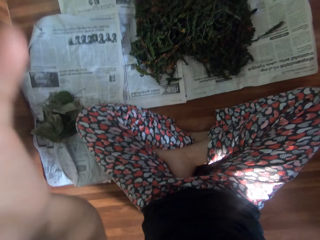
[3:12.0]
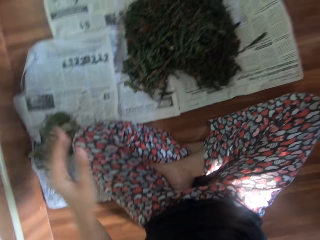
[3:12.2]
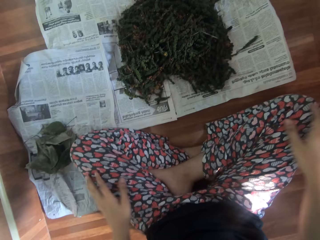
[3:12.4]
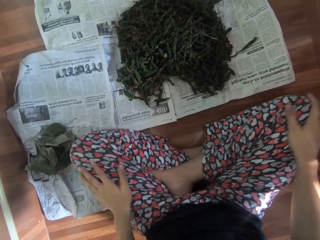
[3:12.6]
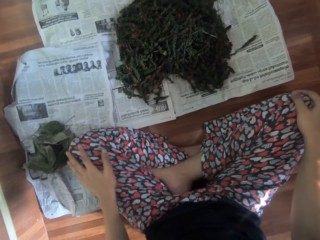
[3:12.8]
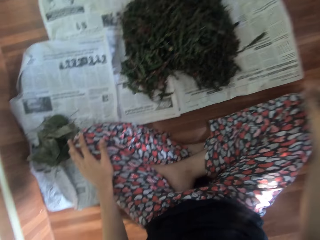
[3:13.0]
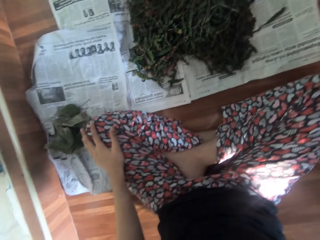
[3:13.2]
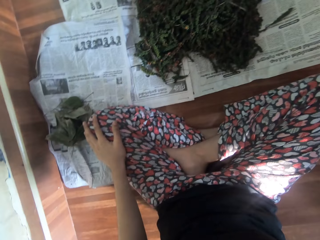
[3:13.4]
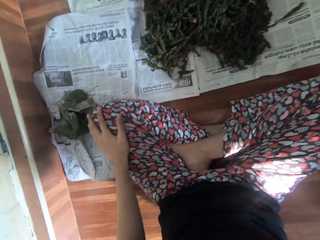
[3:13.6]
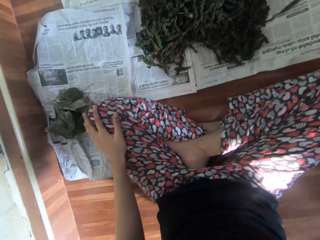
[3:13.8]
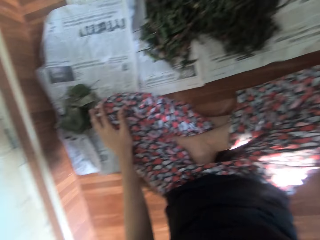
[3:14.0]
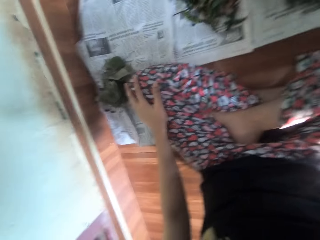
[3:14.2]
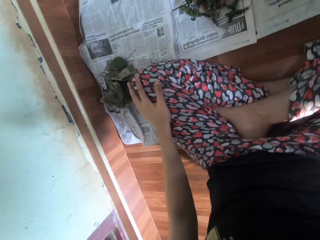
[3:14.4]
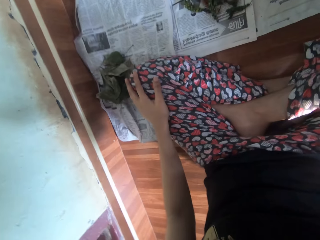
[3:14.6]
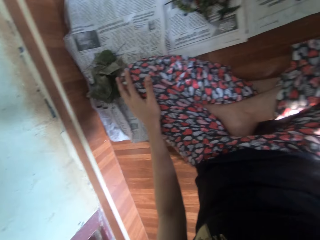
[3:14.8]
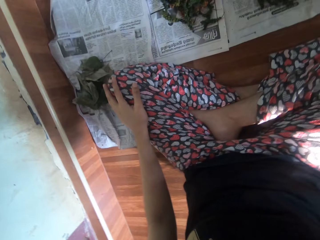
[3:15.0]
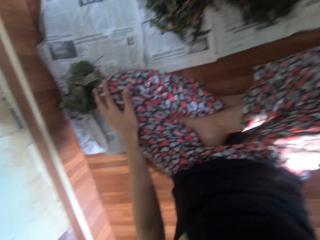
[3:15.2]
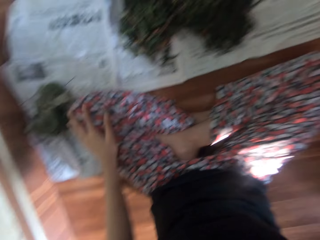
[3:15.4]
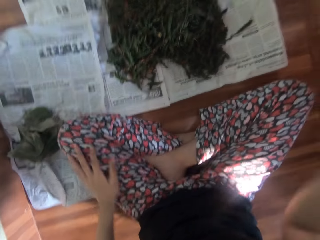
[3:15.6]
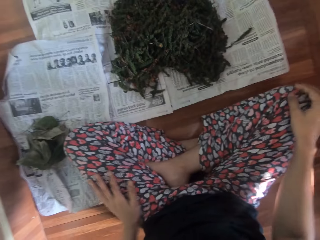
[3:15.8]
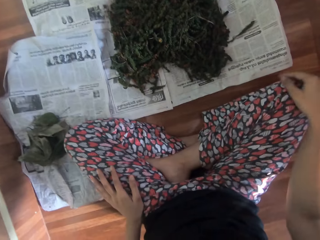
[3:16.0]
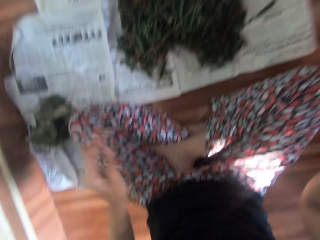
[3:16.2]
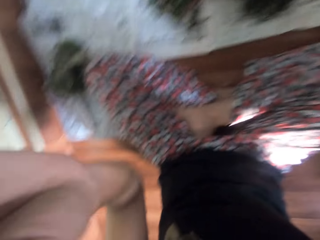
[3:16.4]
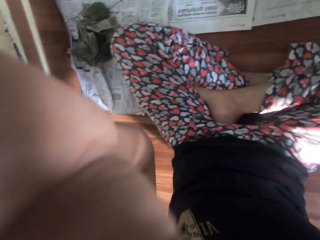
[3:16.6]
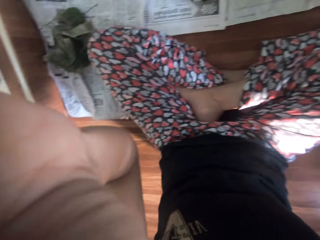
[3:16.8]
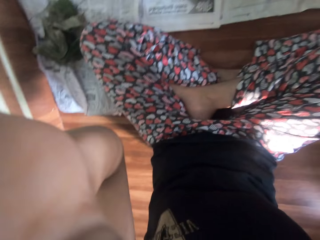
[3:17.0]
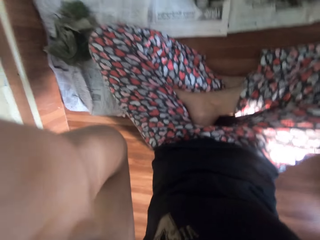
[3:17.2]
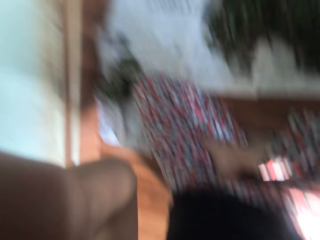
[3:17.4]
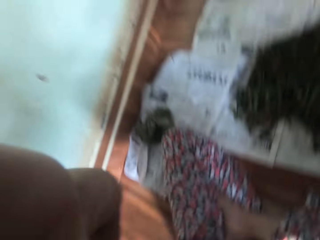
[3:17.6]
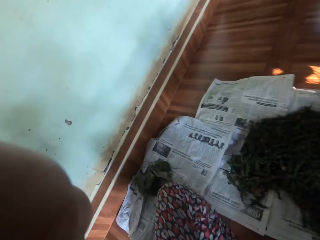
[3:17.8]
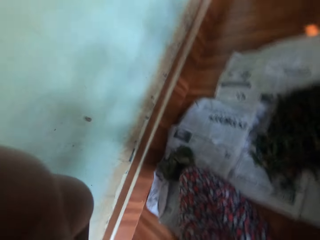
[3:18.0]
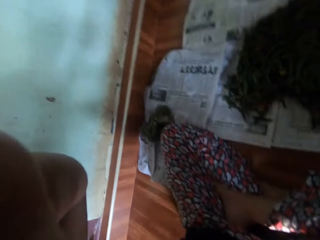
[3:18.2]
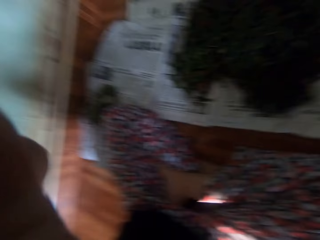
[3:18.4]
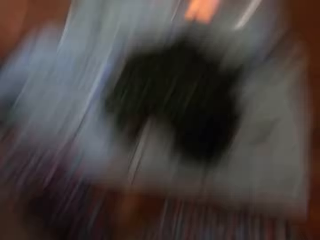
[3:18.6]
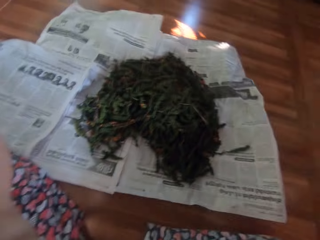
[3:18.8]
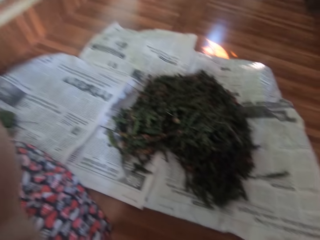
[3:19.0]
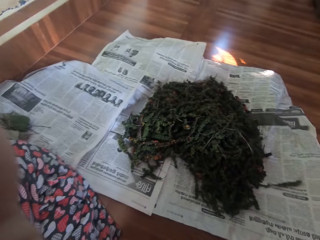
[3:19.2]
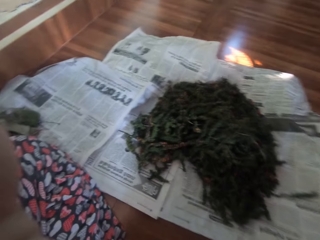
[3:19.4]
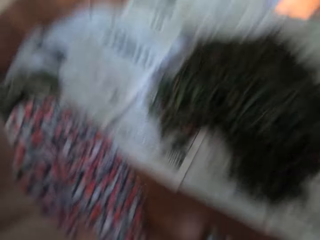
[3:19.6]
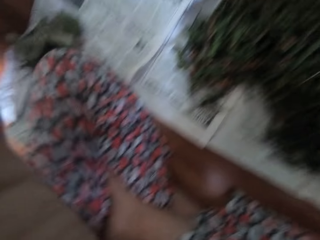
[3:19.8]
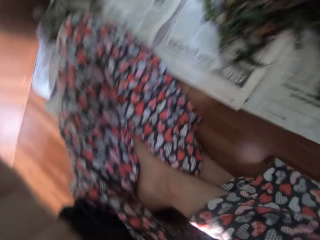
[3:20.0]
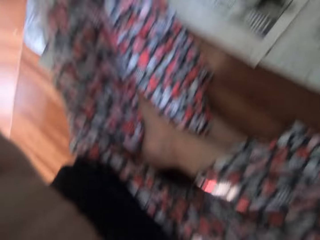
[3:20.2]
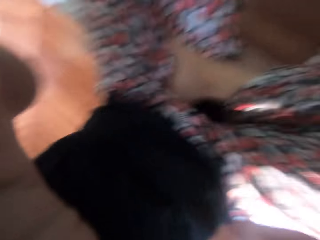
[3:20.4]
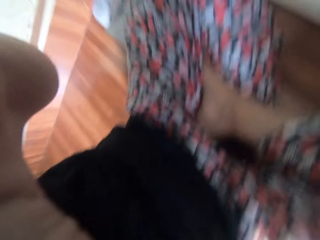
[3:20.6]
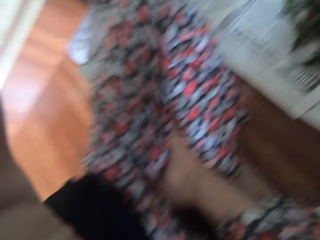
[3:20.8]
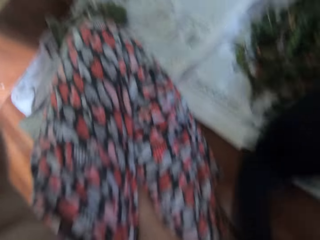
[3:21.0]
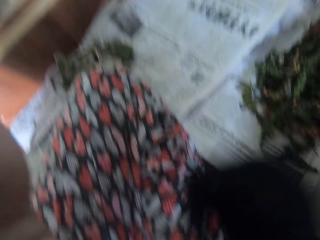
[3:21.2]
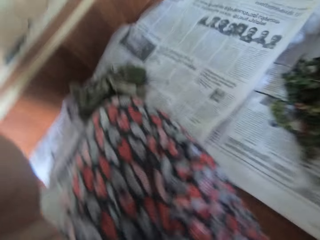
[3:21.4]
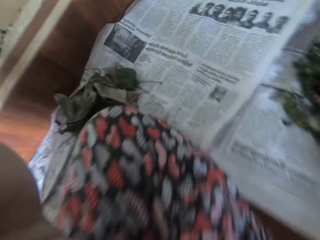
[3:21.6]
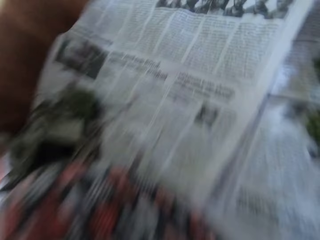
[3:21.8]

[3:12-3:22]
The camera wearer places her left hand on her left thigh and places her right hand on her right thigh. She adjusts the camera on her head with her right hand. She adjusts the camera on her head with her hands.

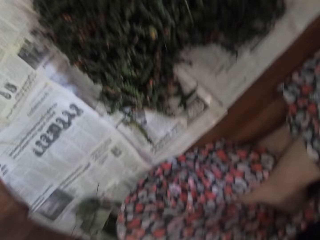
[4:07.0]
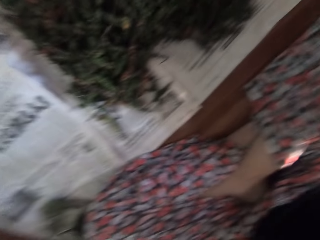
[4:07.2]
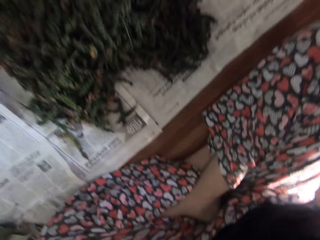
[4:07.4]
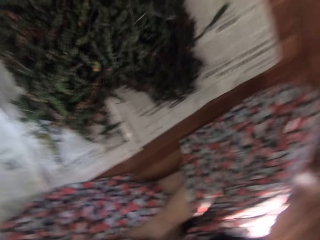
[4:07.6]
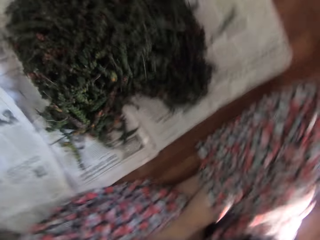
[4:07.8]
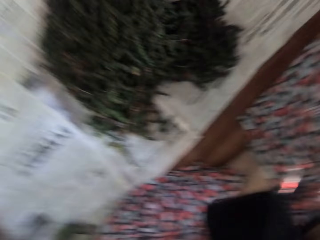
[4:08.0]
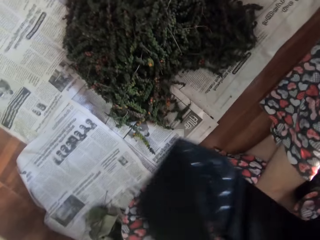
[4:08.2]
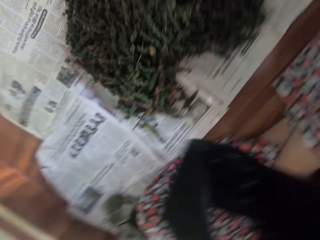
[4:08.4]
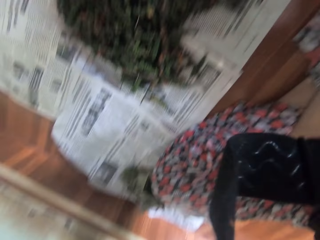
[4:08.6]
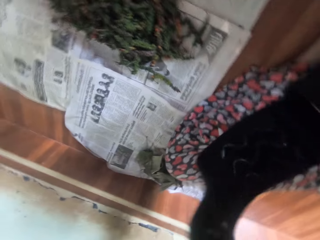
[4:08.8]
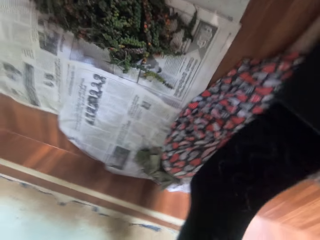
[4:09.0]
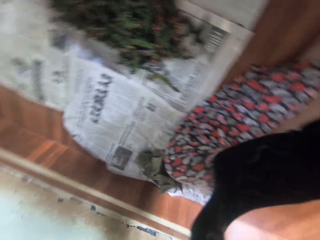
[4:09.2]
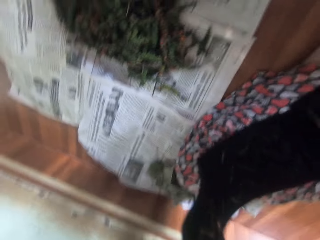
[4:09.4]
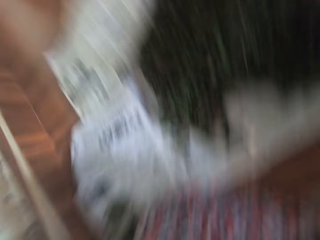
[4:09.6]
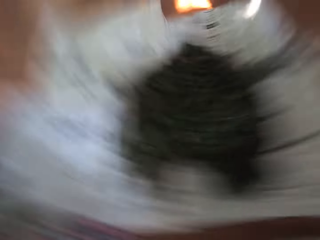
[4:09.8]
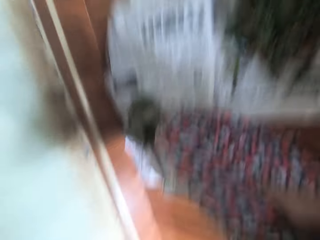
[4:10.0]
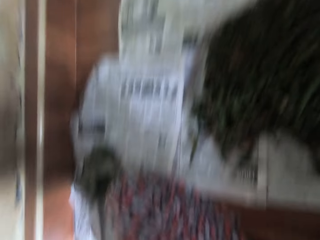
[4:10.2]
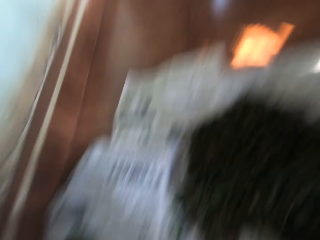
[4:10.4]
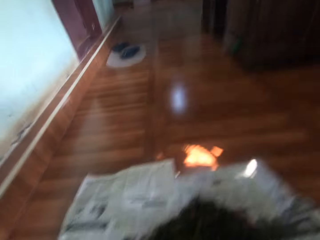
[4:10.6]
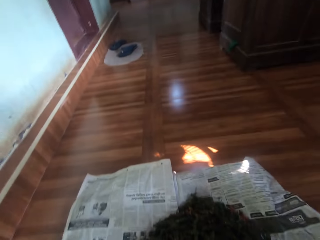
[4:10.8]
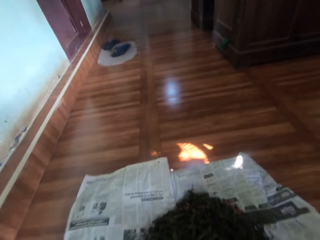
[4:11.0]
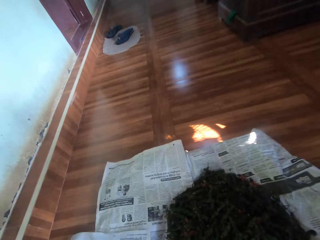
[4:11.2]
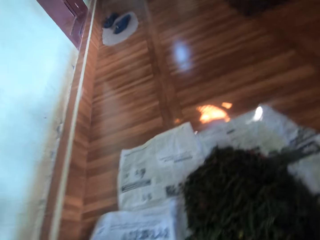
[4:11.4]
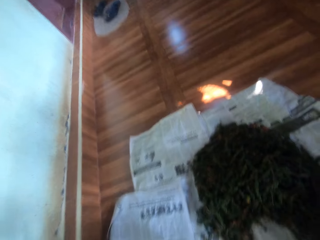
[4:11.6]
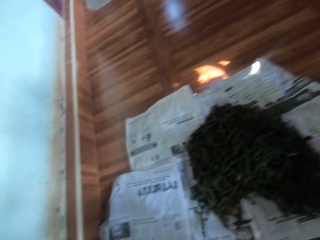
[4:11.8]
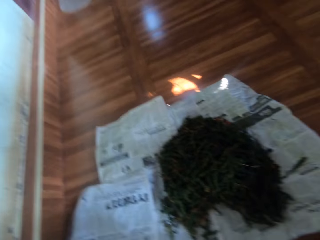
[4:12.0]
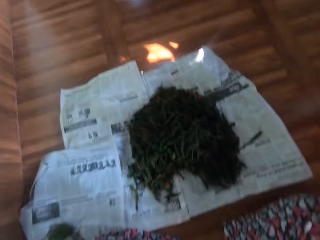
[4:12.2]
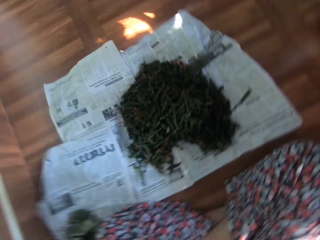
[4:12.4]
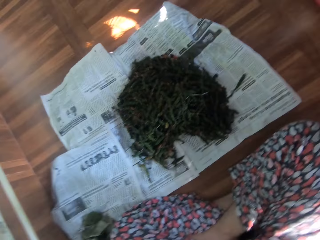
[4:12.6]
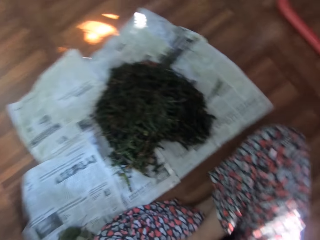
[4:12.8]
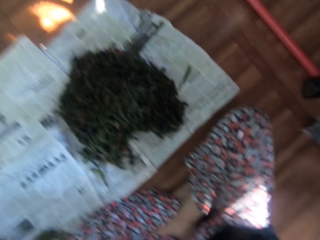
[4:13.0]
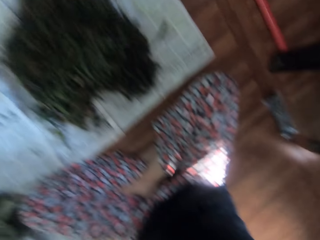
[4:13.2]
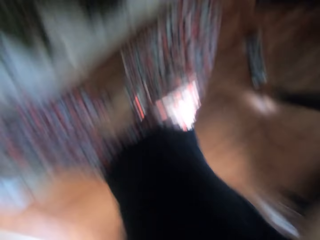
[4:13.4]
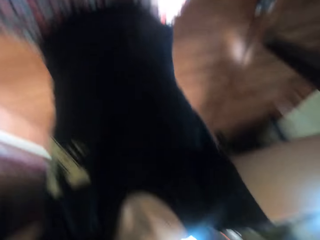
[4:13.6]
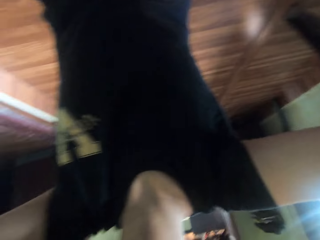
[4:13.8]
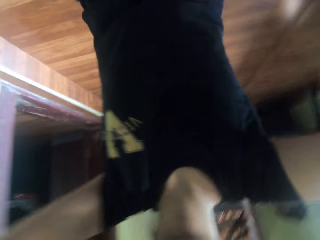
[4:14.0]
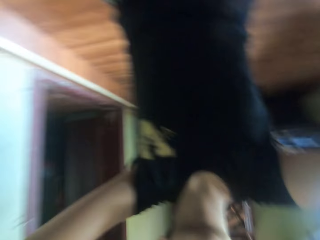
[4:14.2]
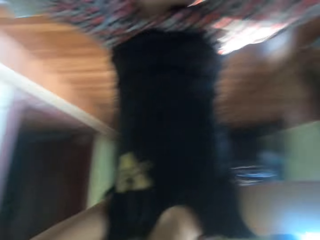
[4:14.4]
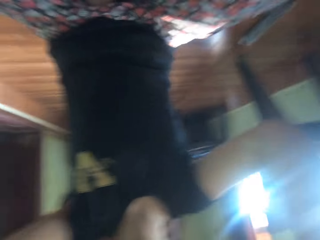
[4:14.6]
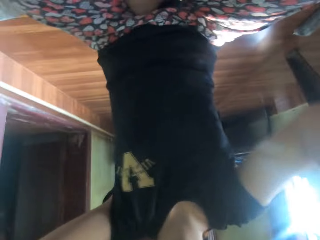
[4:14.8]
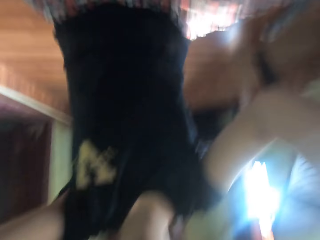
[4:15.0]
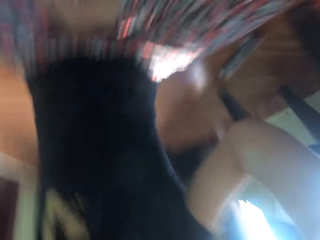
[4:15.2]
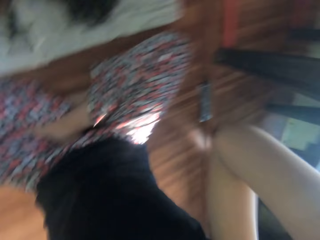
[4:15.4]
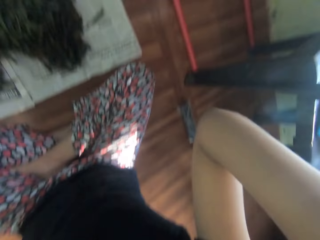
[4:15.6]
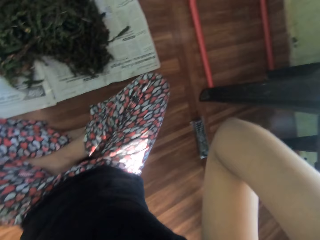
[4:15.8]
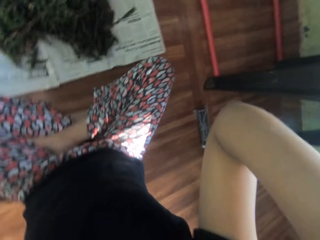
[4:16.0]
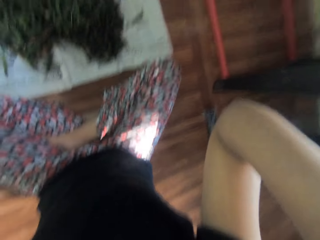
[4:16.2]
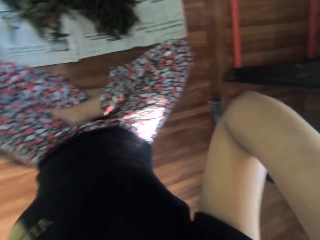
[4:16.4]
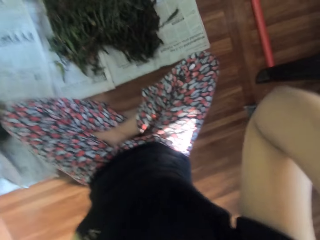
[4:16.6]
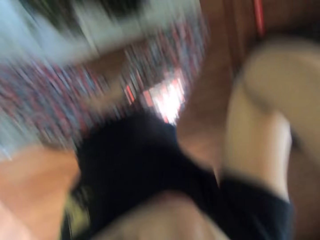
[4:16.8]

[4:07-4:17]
The camera wearer holds a belt in her hands. She adjusts the camera on her head with her hands.

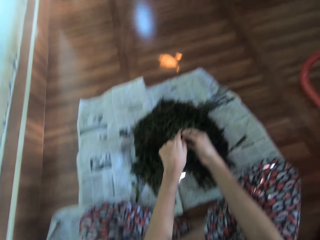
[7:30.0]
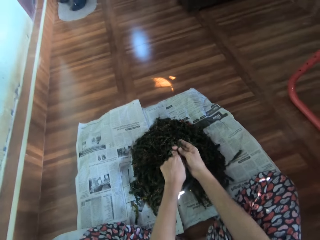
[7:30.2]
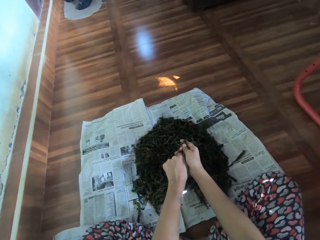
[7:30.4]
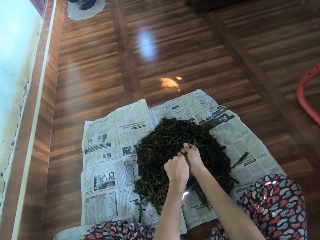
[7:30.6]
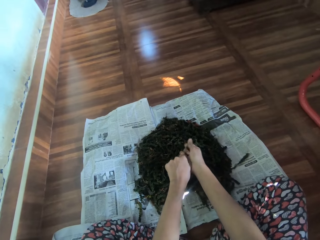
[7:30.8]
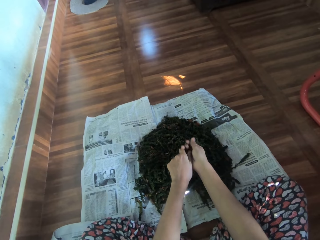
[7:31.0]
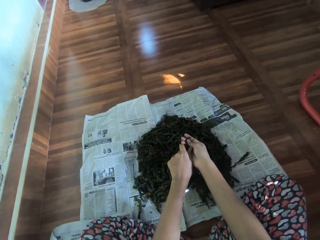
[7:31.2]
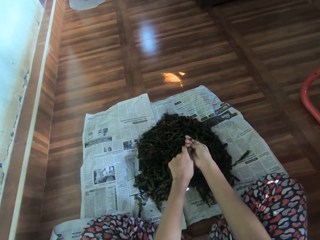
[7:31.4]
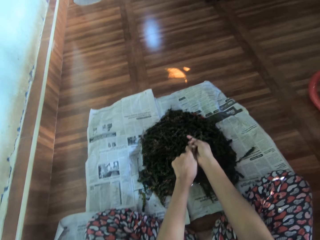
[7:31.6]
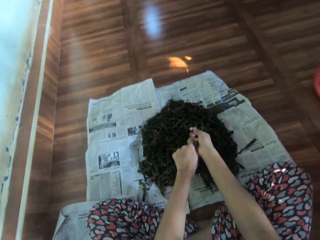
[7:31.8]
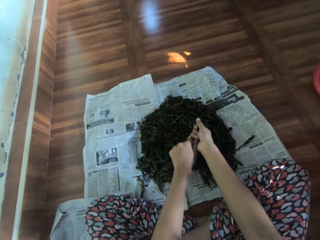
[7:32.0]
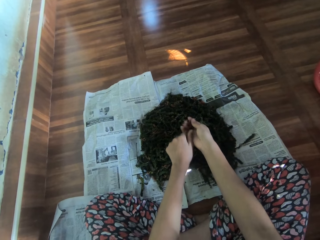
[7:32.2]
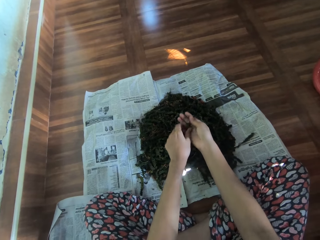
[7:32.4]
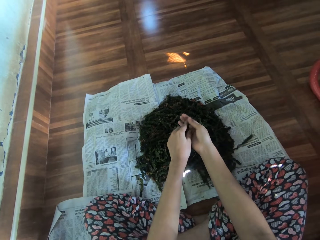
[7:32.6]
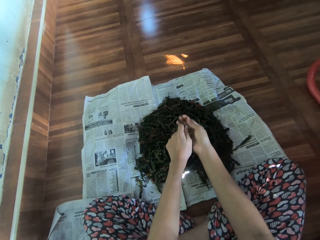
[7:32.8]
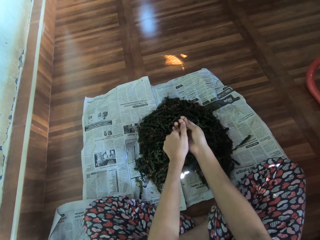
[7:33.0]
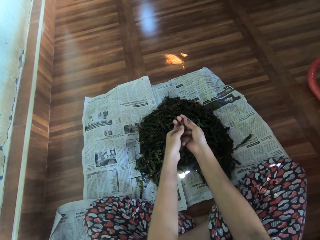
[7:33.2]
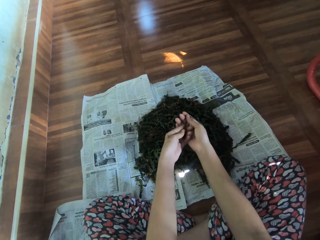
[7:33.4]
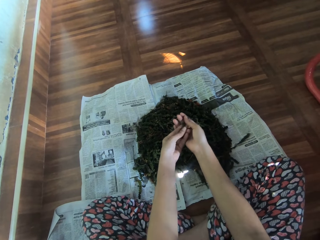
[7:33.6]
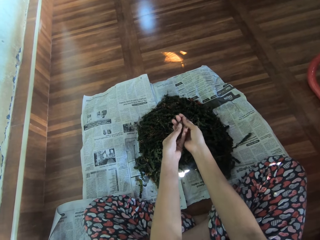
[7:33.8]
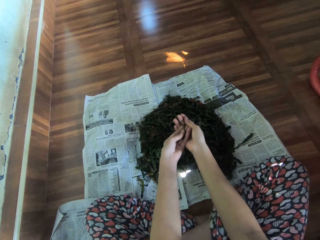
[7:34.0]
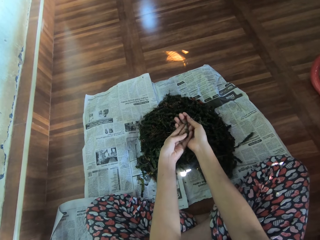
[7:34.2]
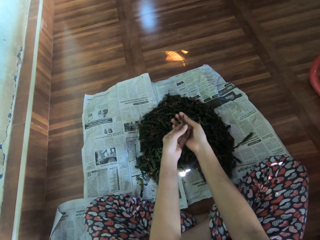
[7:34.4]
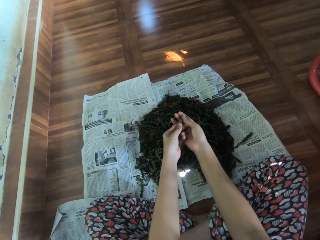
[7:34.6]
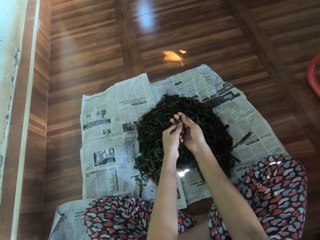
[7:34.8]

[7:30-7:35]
The camera wearer removes peas from the pea pods.
